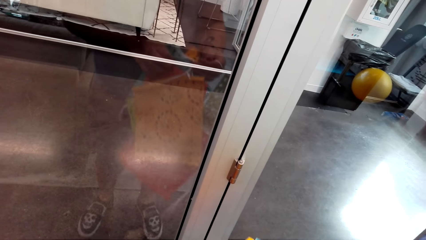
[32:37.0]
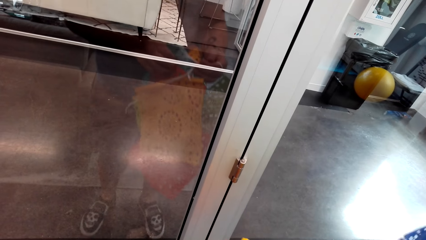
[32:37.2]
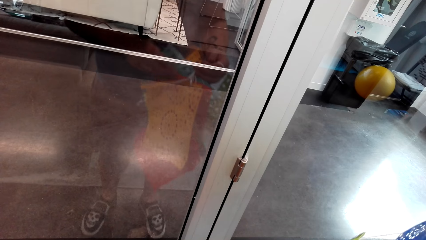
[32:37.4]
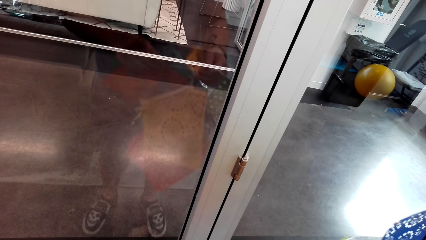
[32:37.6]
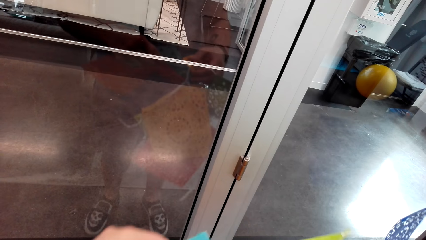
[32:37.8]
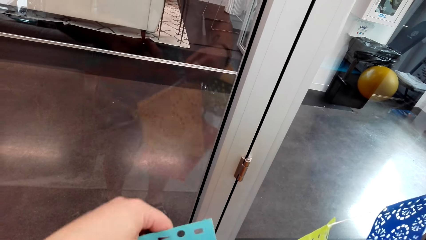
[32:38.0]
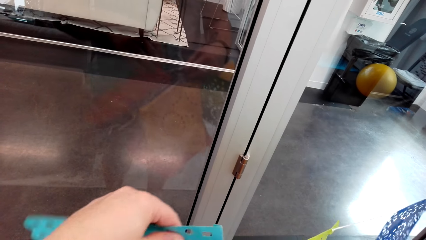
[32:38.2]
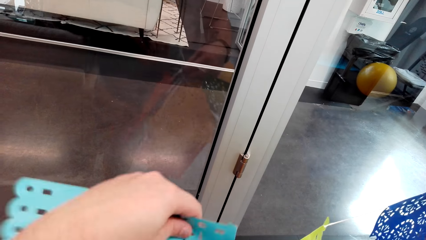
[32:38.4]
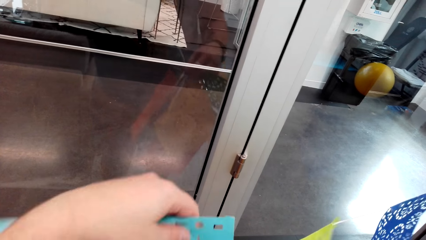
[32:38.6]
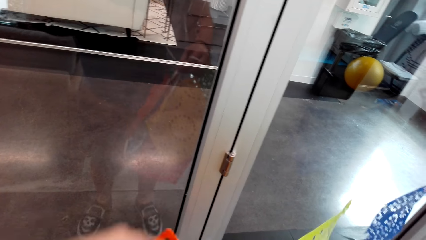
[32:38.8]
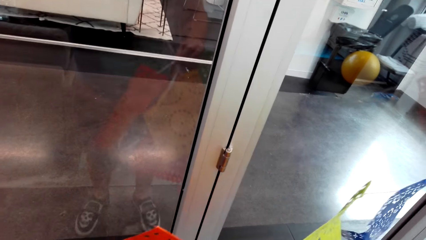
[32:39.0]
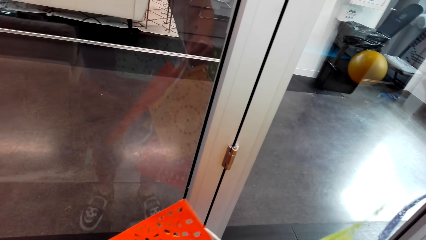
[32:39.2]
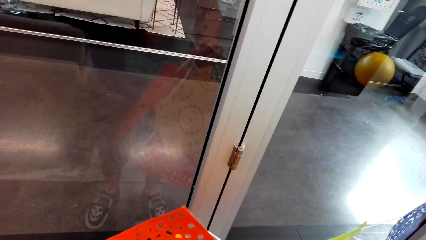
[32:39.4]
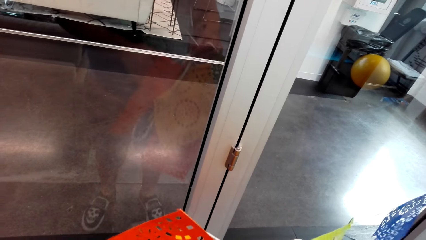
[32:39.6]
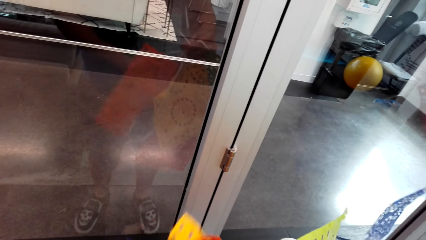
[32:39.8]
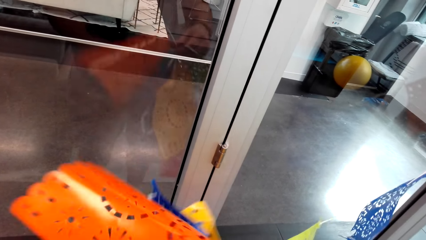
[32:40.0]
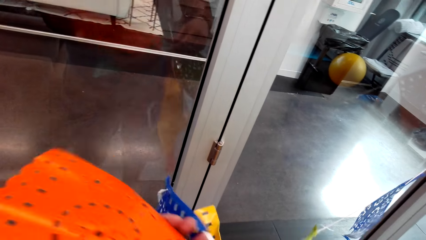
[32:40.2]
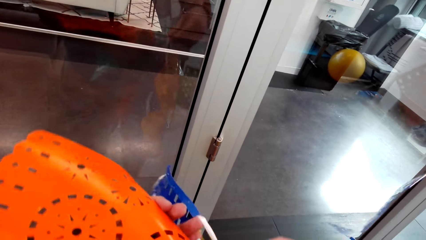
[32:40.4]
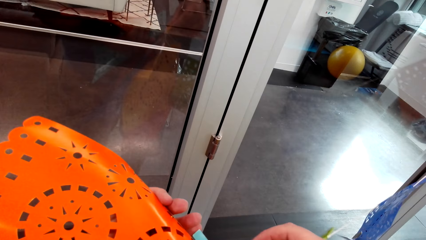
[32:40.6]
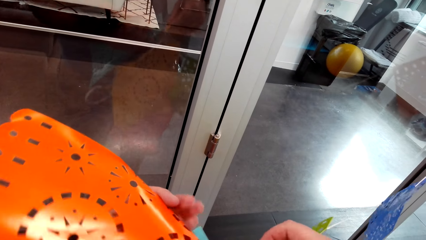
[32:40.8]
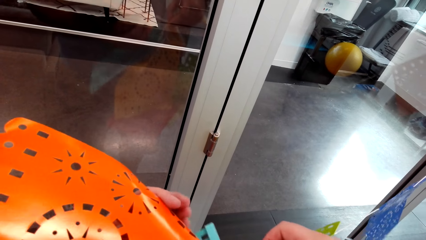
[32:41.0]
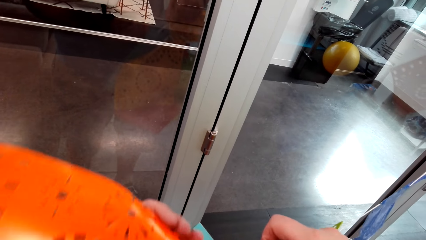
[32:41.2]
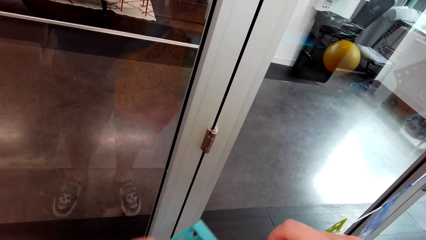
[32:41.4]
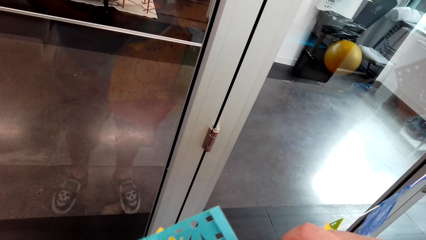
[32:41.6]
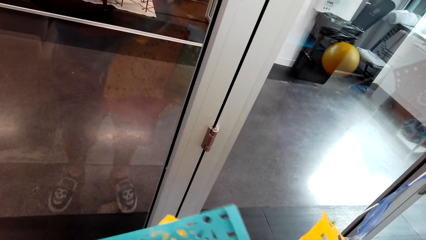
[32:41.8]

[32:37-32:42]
The camera wearer untangles the decoration ribbons.

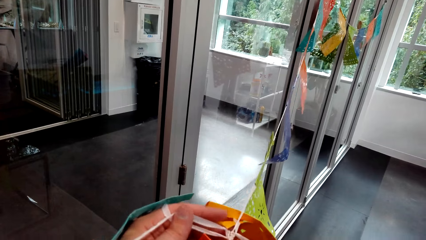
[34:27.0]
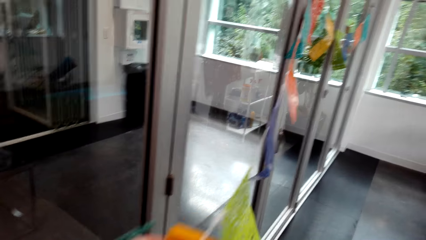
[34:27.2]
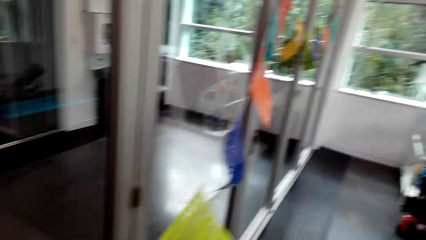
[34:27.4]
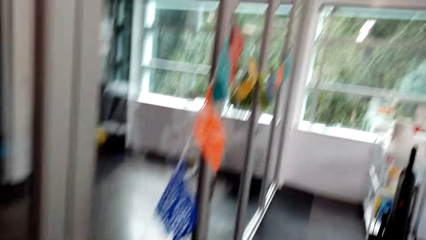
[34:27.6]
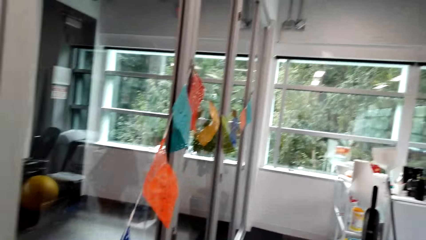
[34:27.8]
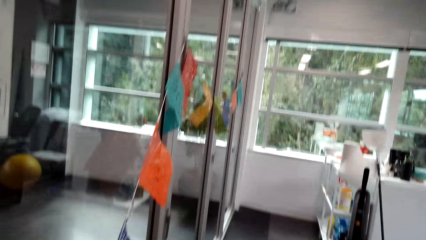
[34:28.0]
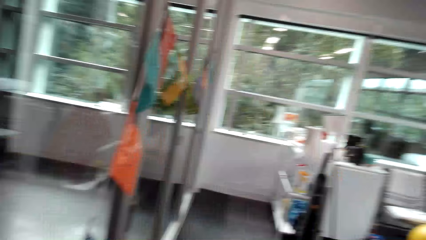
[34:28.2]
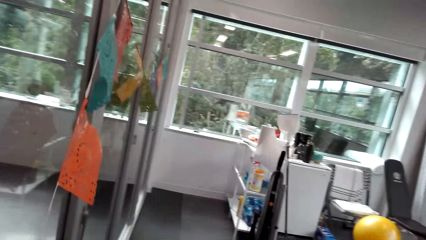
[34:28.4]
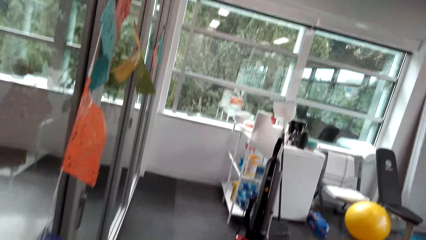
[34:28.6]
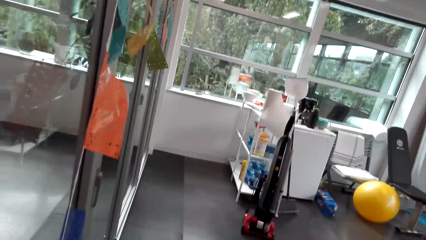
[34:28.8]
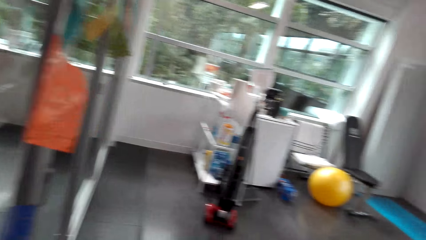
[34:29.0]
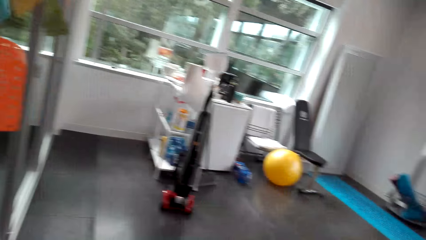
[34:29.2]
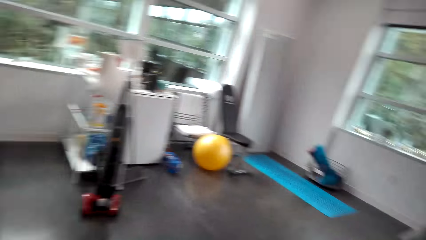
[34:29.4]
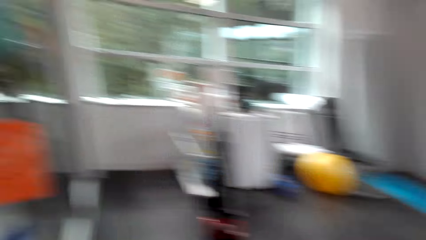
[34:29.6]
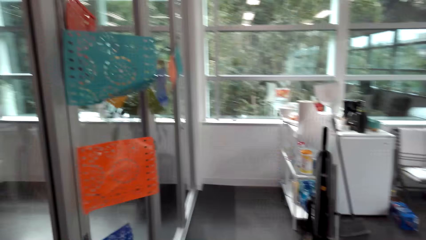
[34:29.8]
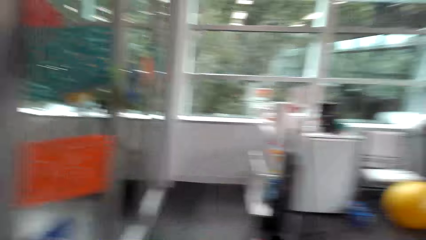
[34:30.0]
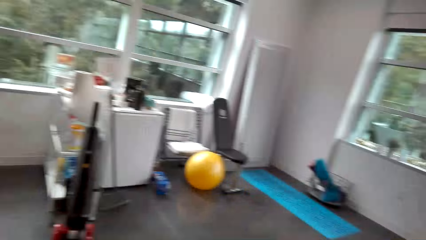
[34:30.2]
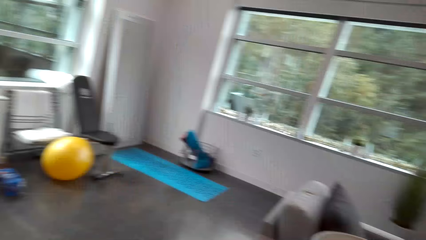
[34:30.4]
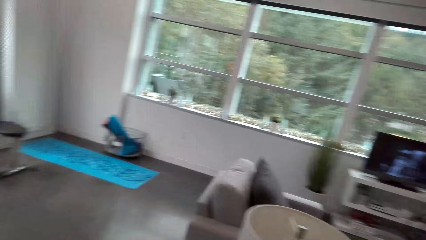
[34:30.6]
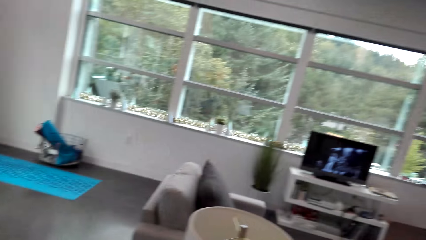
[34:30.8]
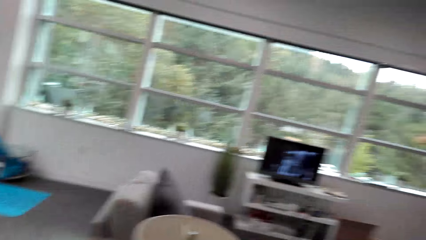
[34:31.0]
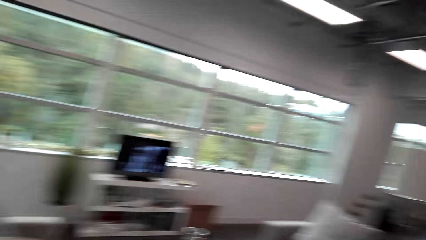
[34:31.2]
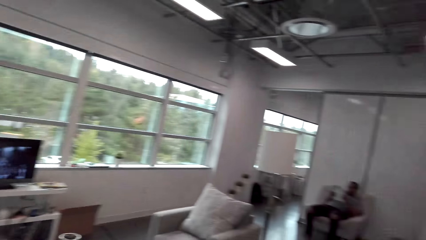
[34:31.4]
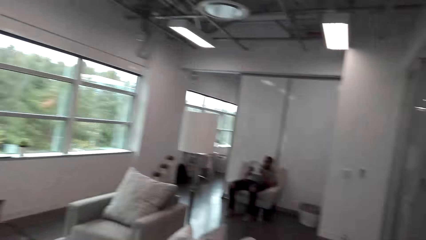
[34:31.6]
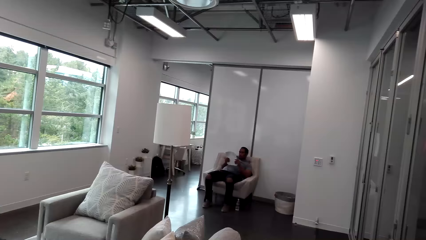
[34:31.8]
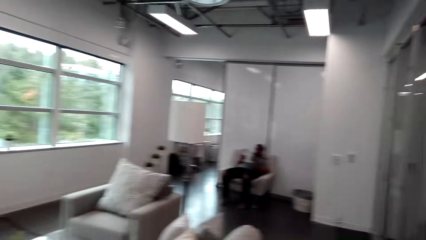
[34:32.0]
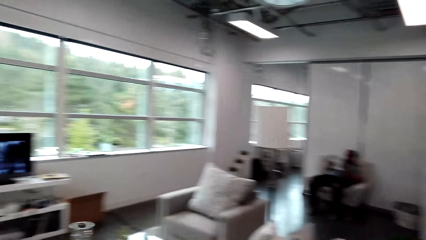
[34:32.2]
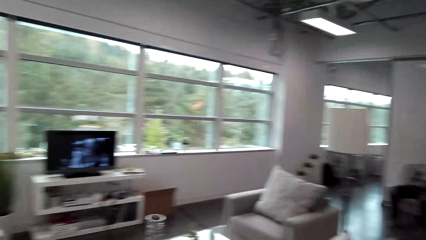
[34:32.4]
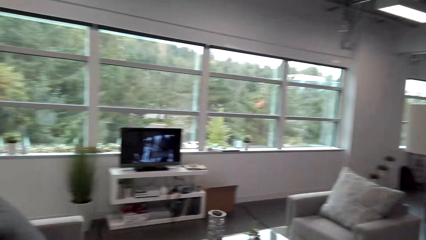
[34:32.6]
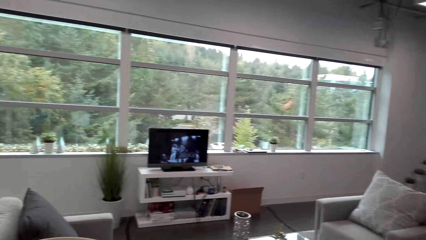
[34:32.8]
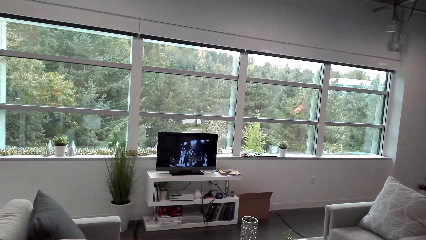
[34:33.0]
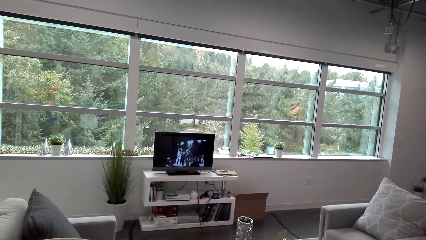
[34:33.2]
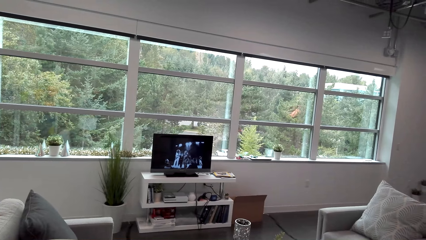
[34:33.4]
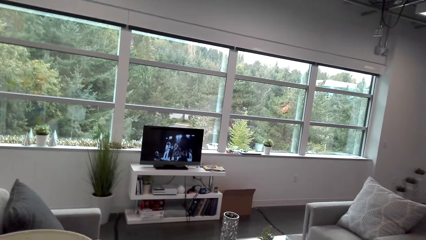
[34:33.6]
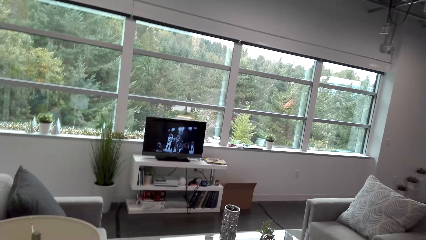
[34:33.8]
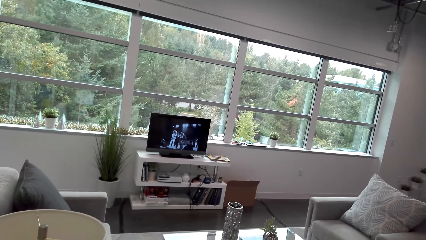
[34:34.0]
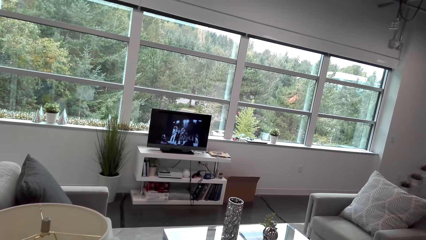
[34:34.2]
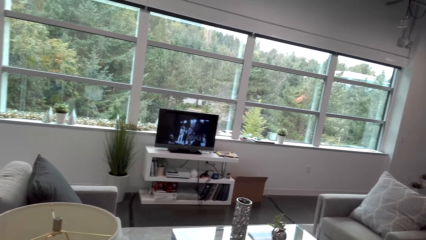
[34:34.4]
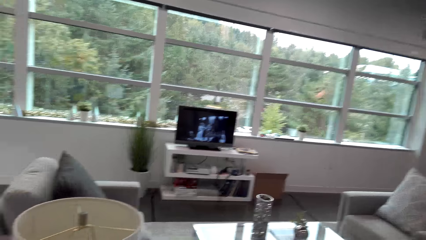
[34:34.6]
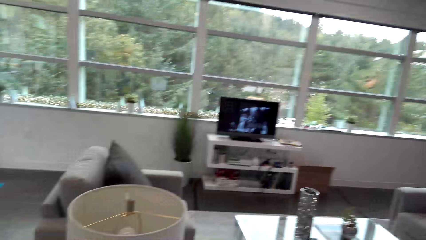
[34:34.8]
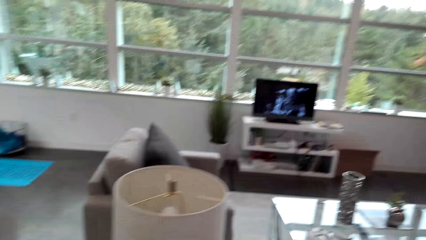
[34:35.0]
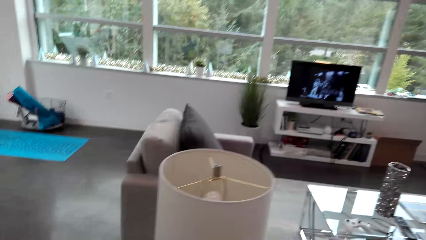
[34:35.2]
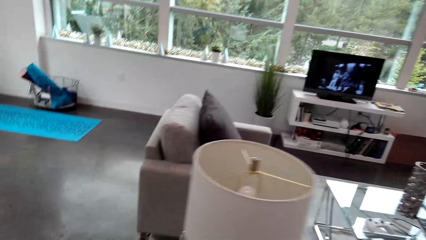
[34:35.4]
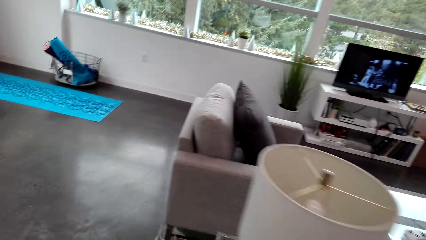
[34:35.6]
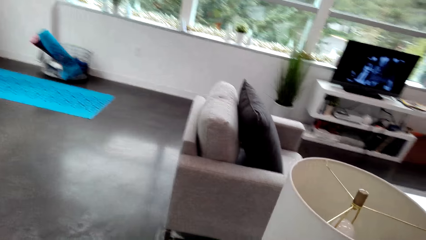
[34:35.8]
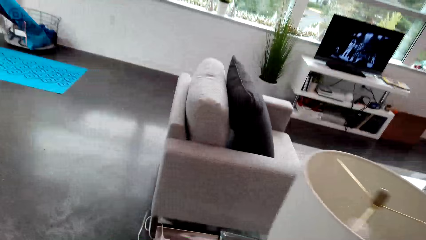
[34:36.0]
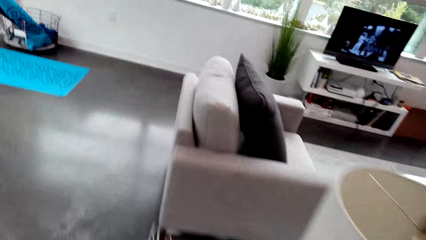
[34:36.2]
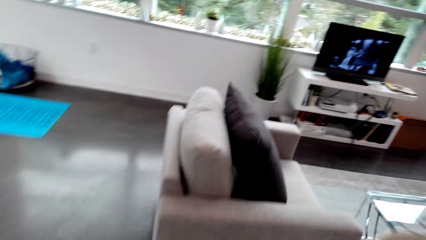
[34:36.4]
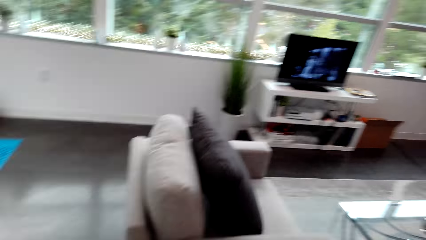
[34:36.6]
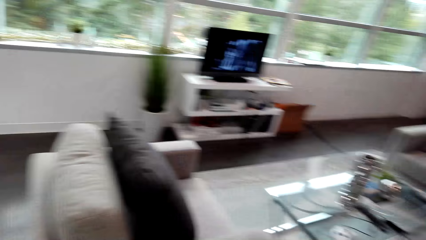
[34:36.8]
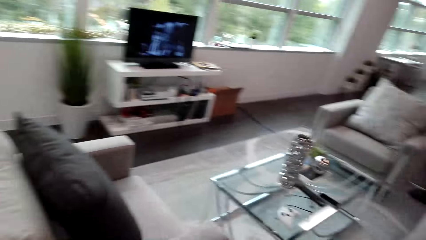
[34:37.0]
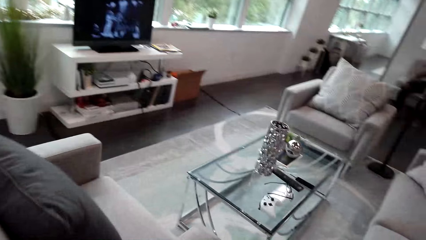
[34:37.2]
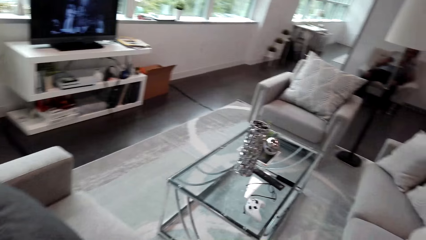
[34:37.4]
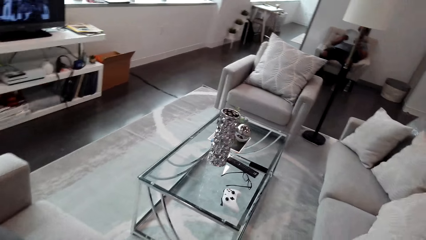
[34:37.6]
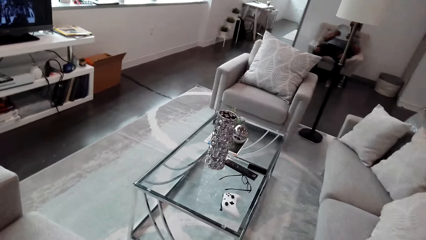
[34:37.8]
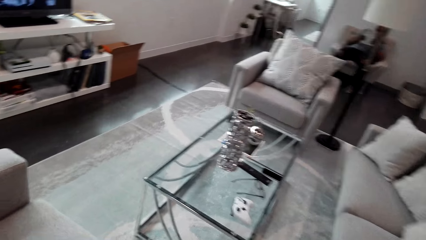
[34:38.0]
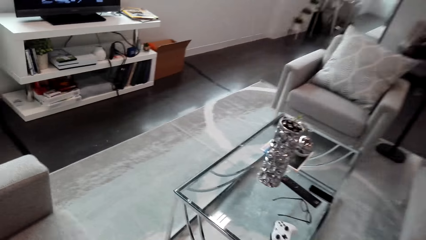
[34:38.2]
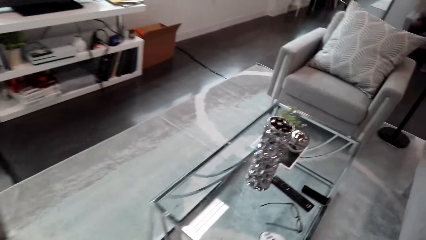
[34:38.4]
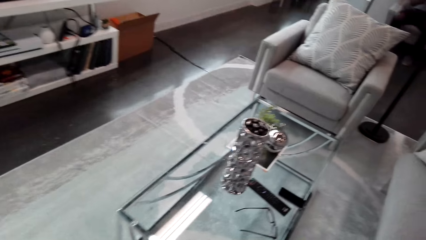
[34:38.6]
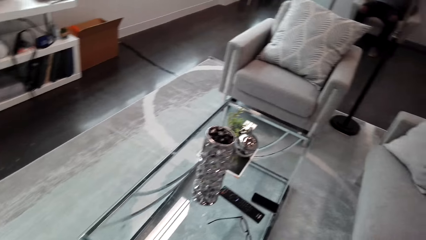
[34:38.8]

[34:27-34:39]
The camera wearer looks around. They move around the room. They walk in the room.
